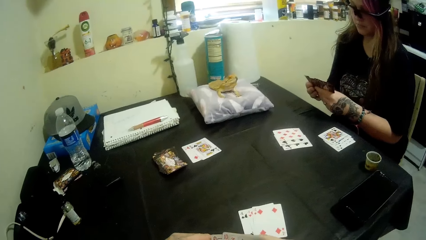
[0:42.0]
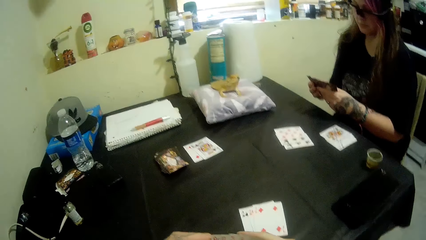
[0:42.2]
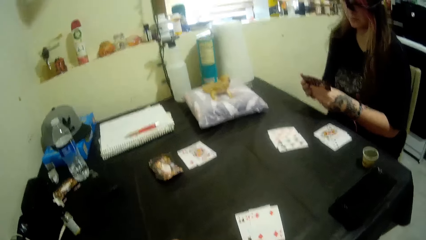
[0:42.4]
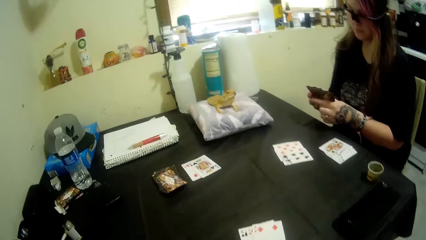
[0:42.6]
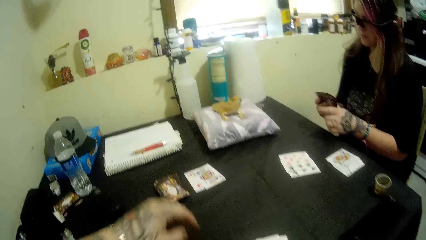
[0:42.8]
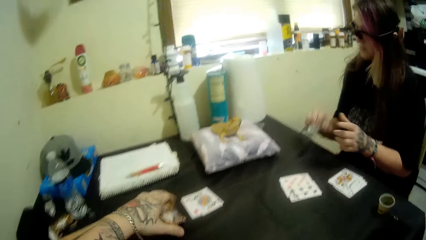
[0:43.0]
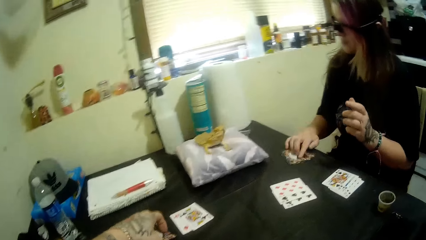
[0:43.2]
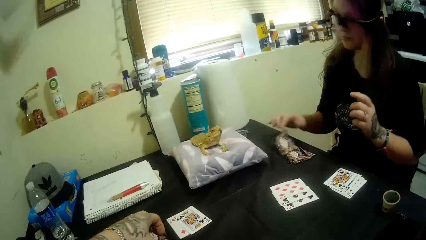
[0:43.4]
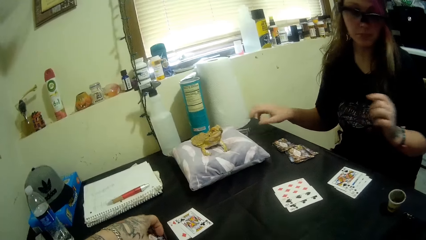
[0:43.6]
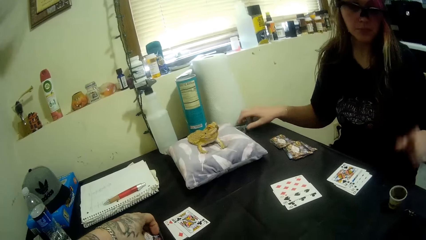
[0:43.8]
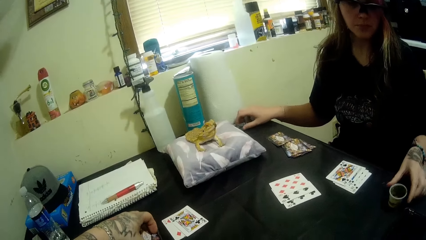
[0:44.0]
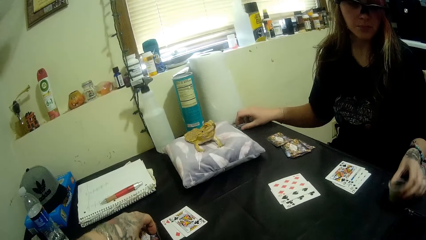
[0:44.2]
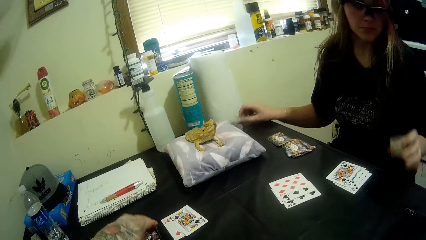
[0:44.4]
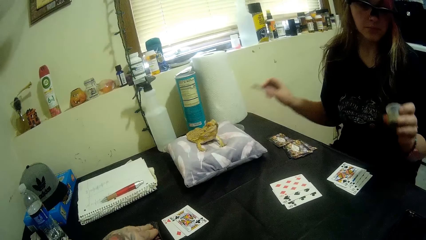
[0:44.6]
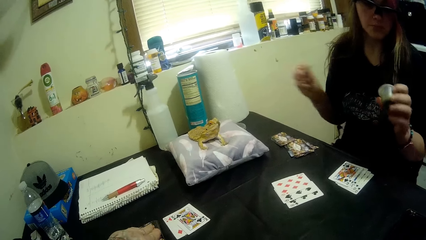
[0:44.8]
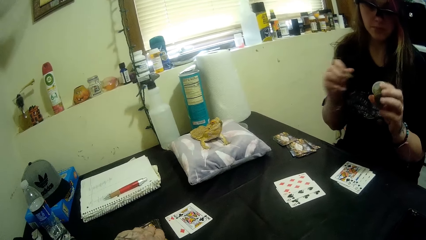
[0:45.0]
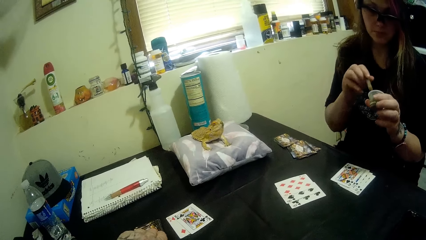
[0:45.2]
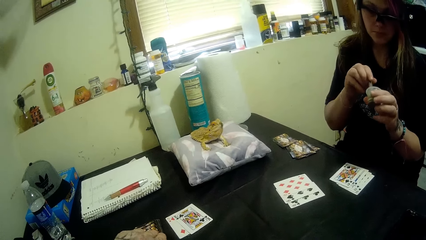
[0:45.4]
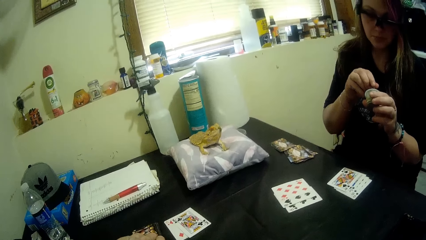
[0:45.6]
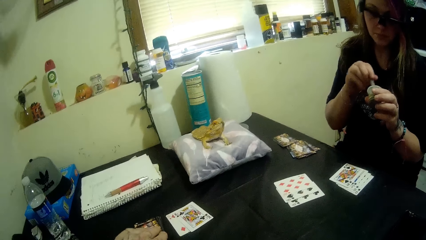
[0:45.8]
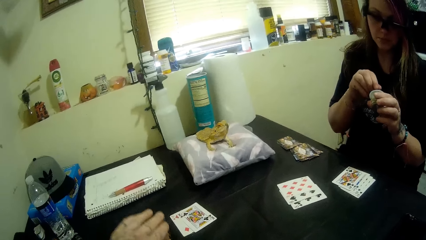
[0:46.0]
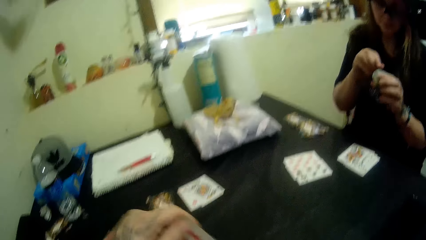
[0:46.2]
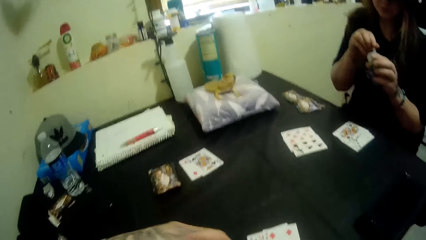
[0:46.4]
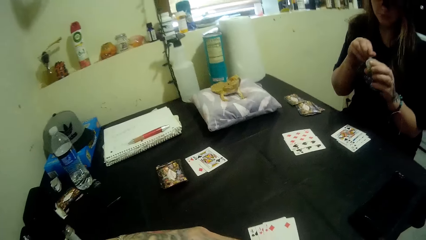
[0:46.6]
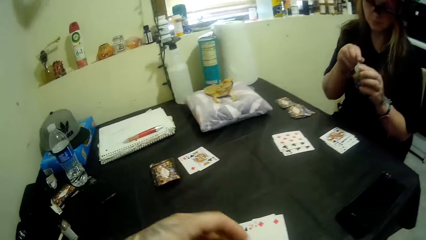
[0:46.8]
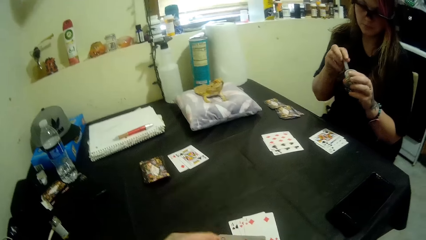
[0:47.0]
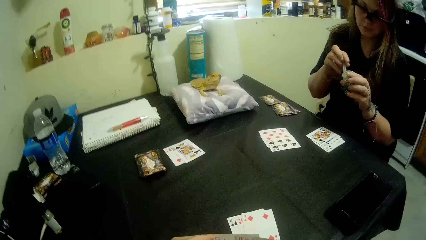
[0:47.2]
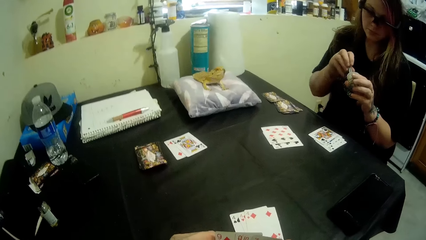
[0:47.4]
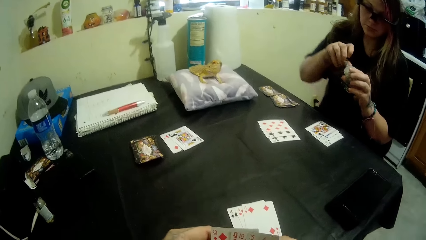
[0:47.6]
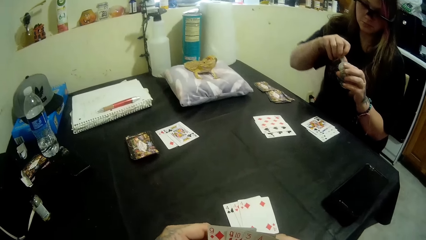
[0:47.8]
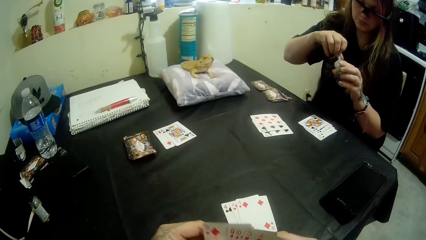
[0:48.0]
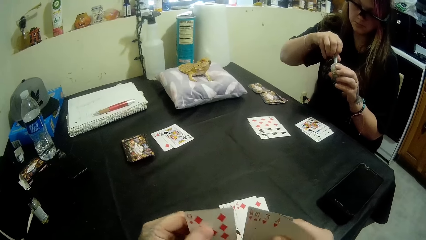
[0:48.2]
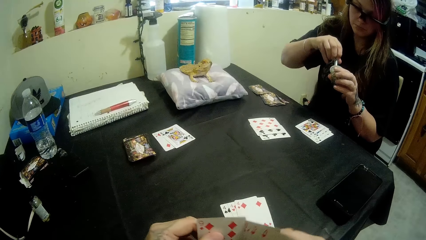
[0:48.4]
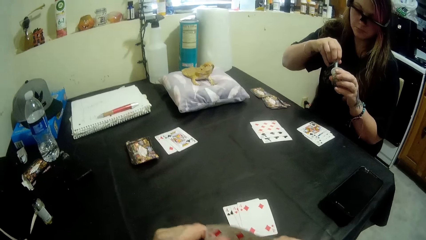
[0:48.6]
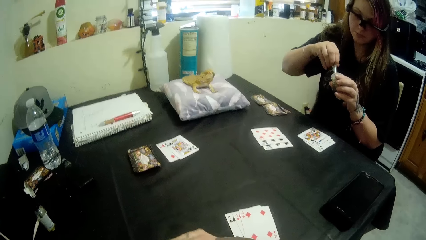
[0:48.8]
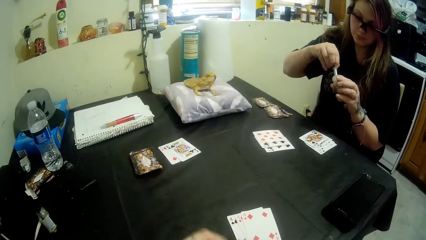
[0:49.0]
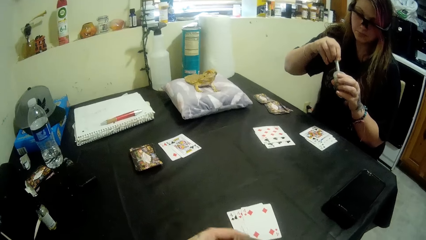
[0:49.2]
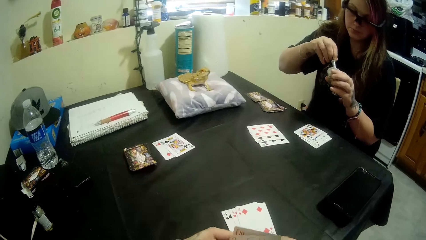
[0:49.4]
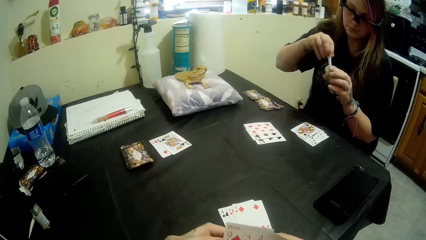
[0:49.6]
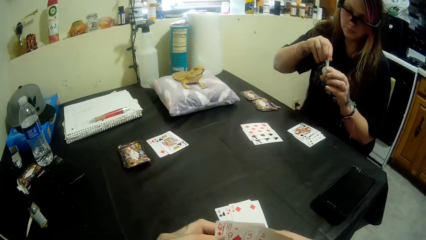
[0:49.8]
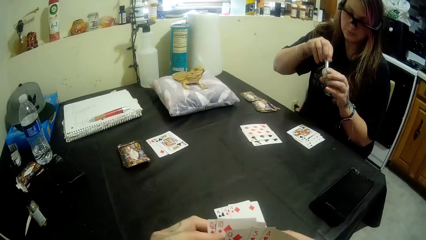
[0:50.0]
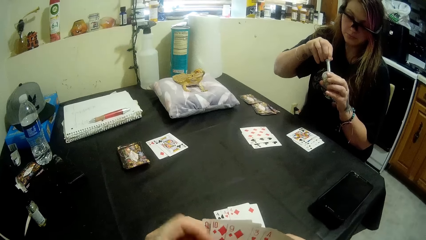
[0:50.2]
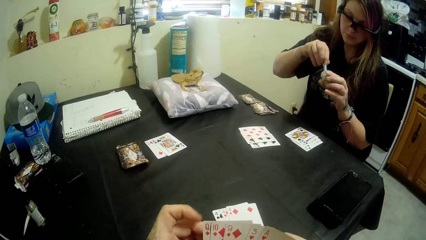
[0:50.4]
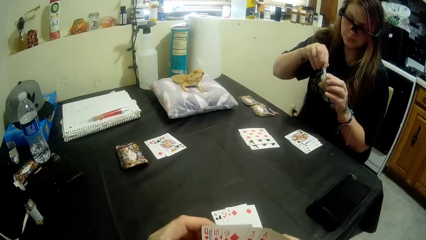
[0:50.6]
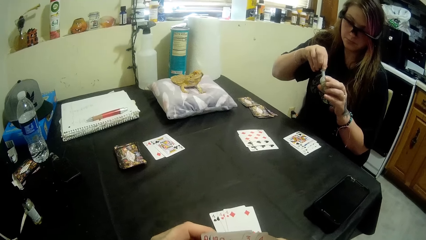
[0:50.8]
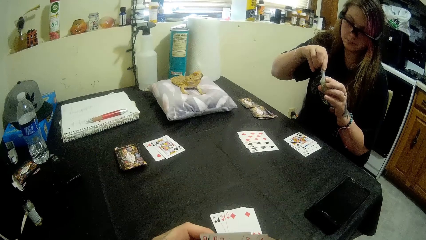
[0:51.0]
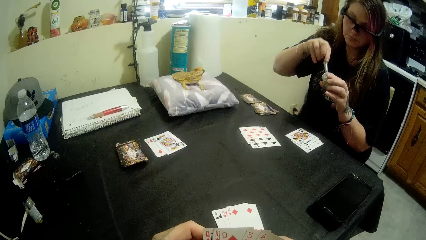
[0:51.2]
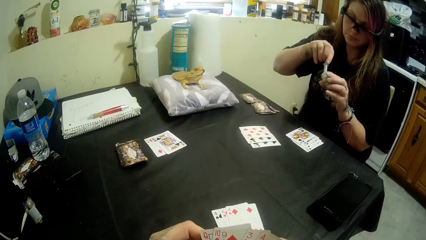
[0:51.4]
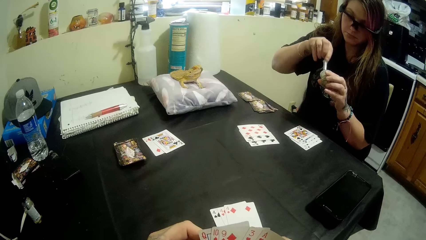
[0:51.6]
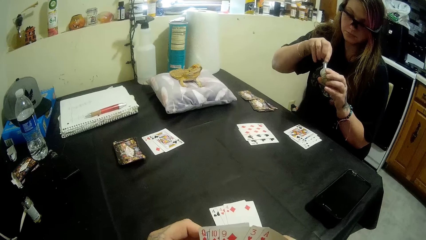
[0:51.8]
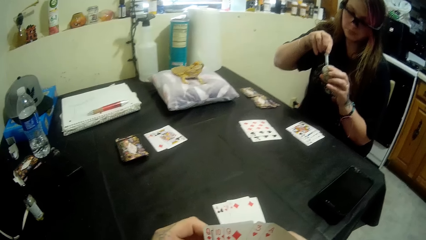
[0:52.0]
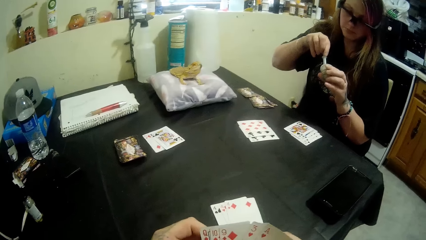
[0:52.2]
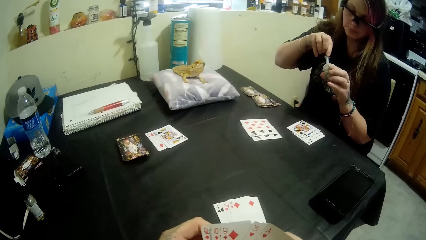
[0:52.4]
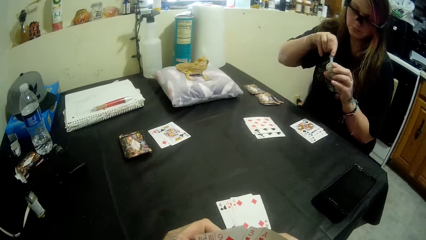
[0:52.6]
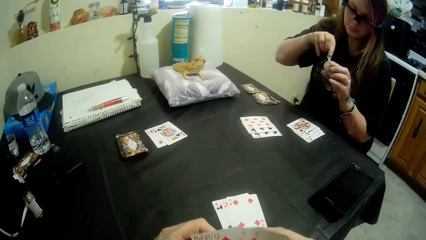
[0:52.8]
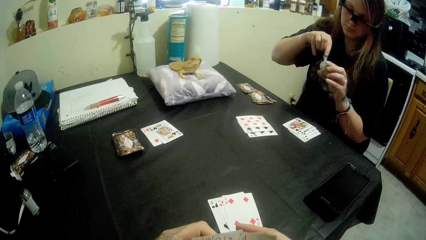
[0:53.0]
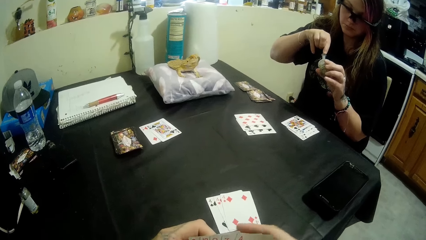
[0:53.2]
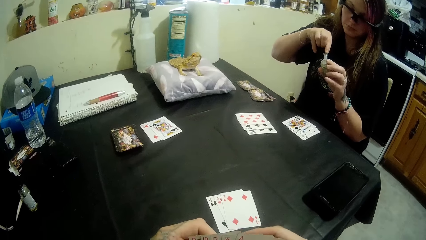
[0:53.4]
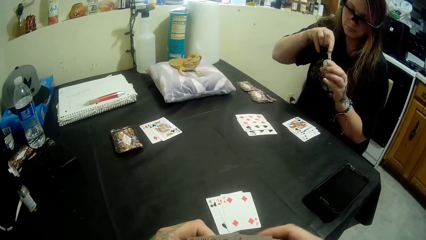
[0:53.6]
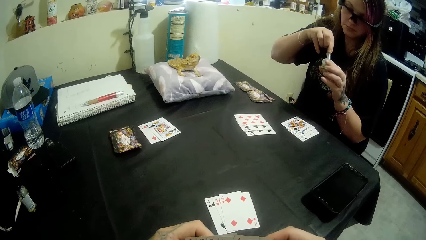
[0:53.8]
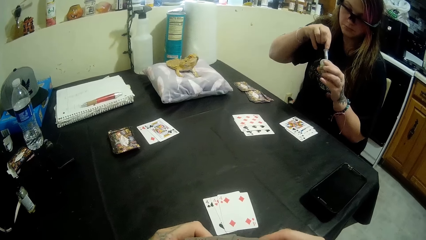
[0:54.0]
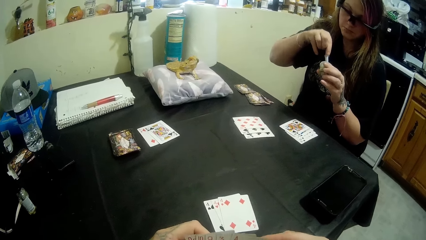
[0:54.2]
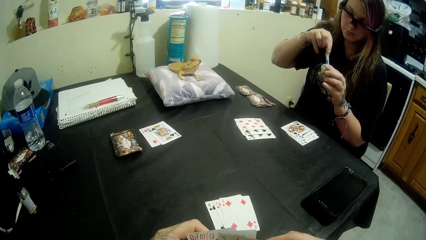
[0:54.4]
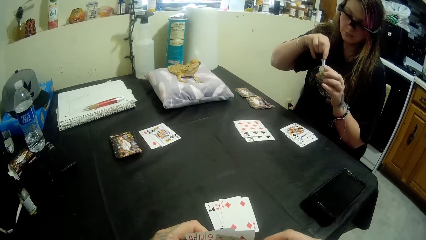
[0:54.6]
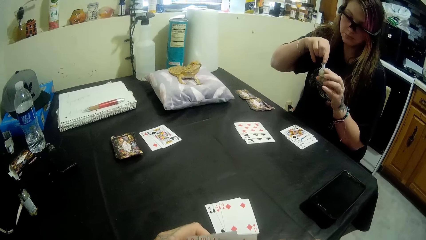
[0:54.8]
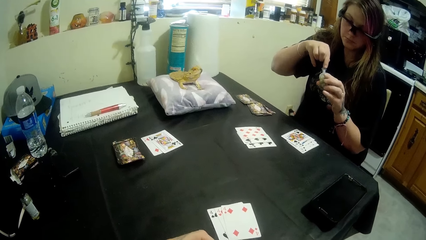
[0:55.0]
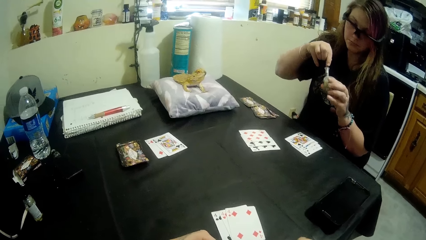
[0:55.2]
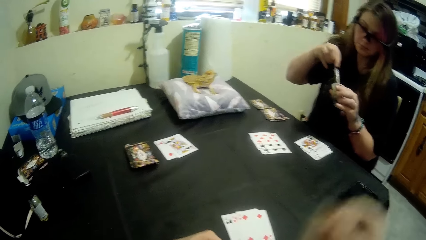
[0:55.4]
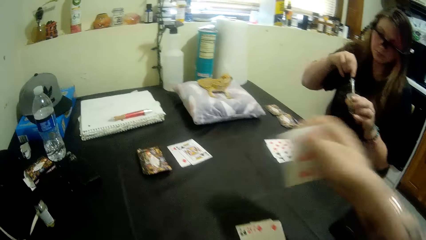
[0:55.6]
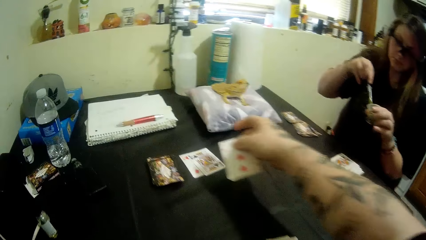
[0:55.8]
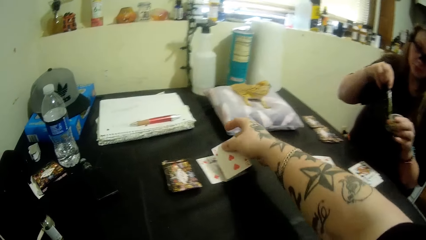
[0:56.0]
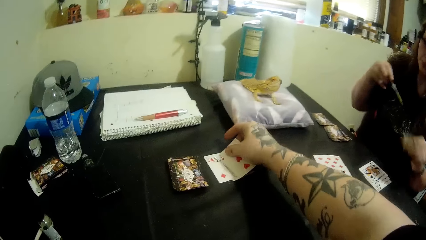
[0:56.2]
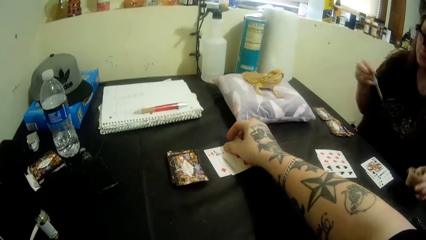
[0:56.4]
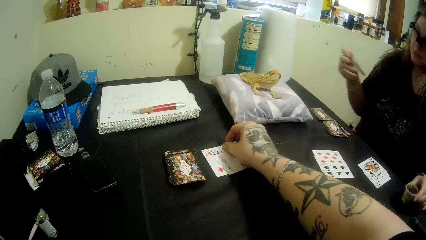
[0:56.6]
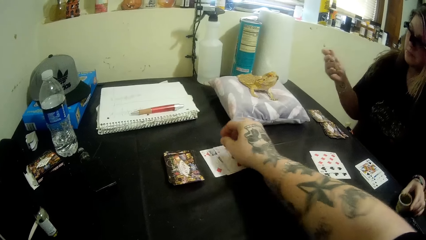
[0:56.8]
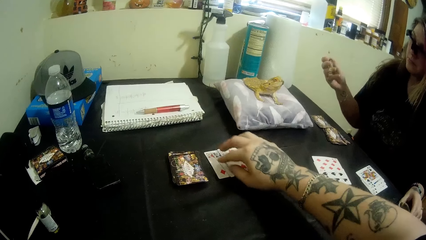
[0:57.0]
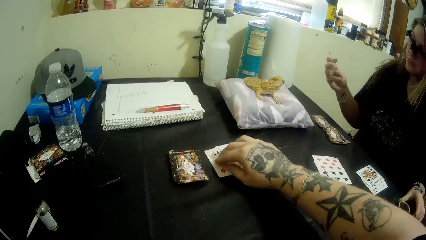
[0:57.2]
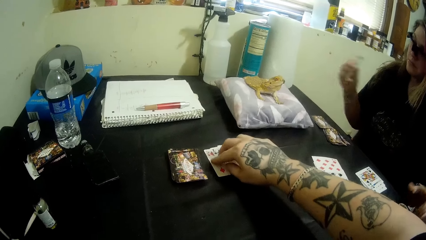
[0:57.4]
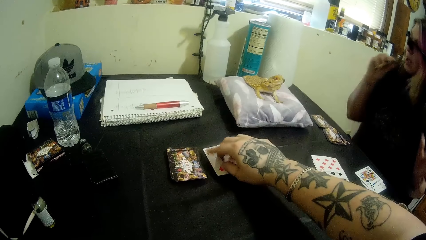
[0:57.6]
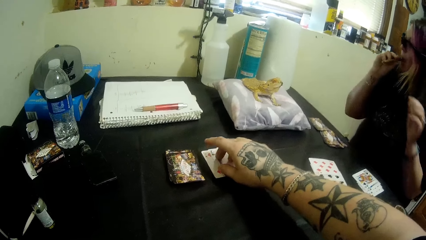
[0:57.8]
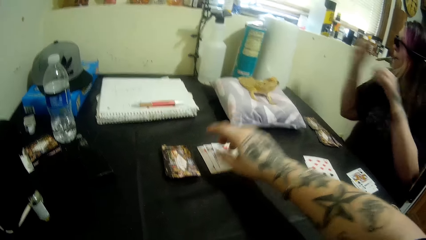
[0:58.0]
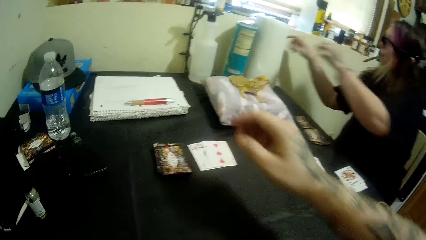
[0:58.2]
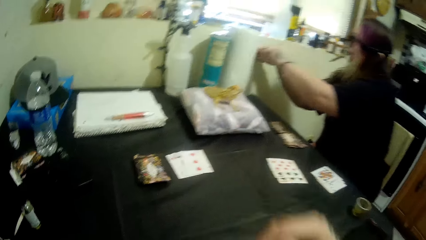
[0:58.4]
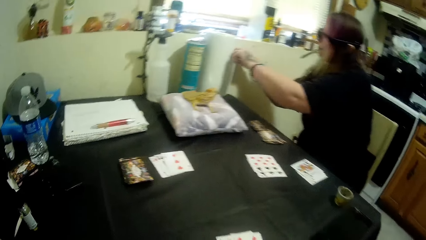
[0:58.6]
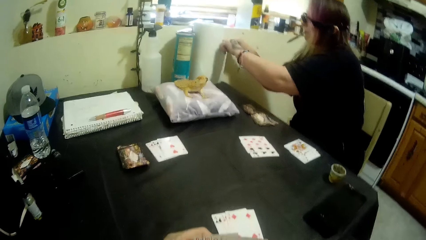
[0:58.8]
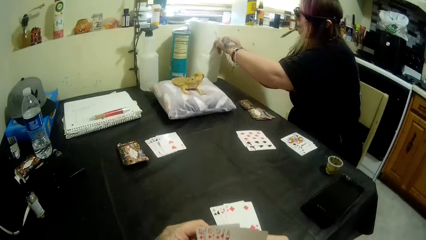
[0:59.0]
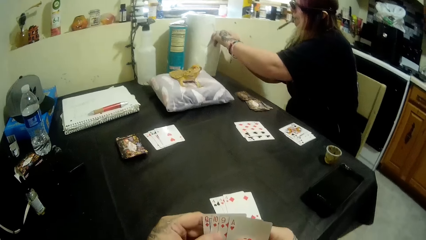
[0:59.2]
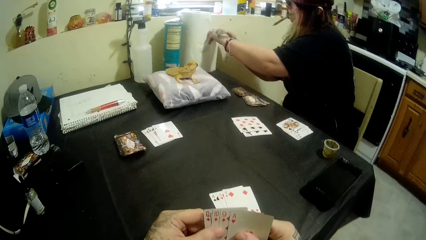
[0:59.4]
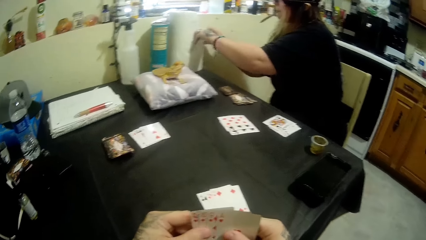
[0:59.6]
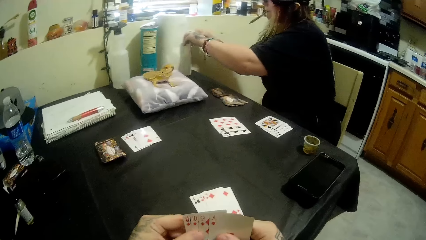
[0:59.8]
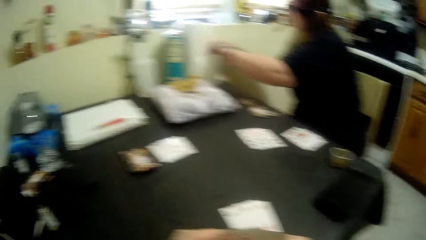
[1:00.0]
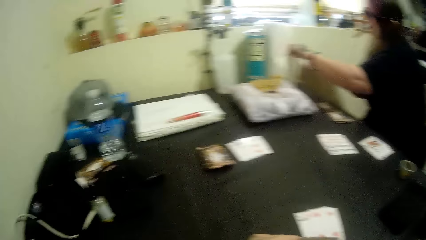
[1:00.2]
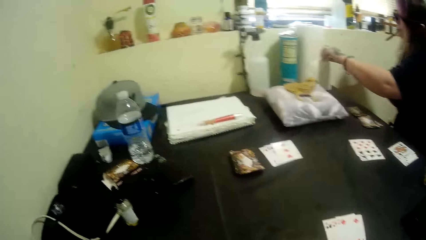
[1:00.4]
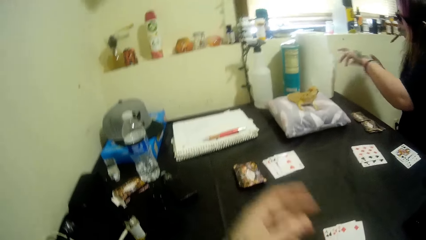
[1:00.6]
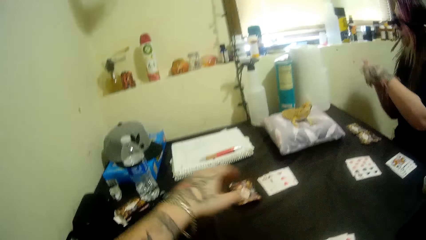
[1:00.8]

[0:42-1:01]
A woman spreads the cards in her hands and drops the cards on the table with her right hand. The camera wearer picks up a card from the table with his left hand. The woman picks up the syringe or dropper from the table with her right hand, picks up a container from the table with her left hand, and fills the syringe with food from the container. The woman throws the dropper on the container. The camera wearer spreads the cards in his hands and drops a card on the table with his right hand. The woman drops the container on the table with her left hand, puts the syringe into her mouth with her right hand, and tears a tissue paper from a roll with her right hand. The woman holds the kitchen tissue.
